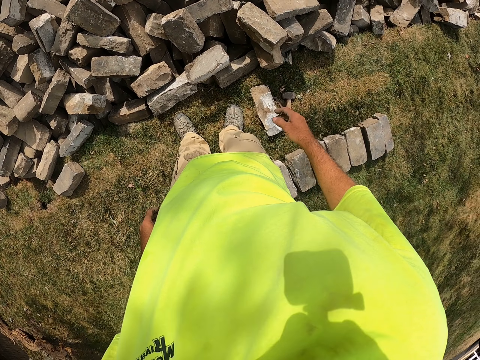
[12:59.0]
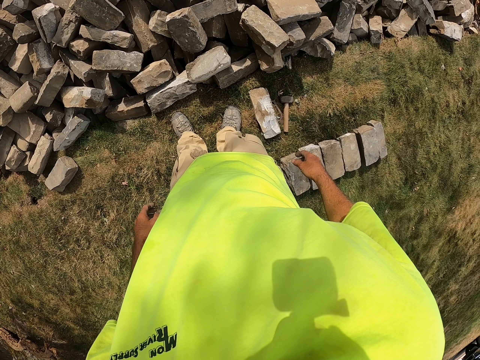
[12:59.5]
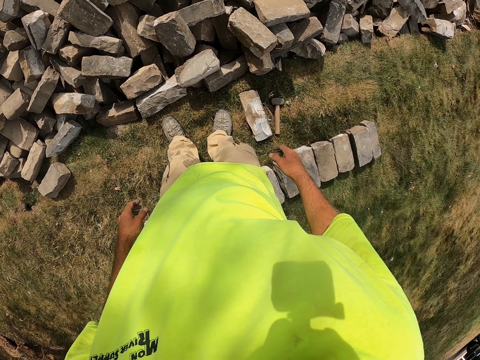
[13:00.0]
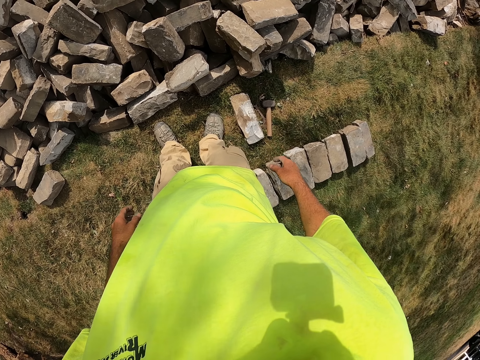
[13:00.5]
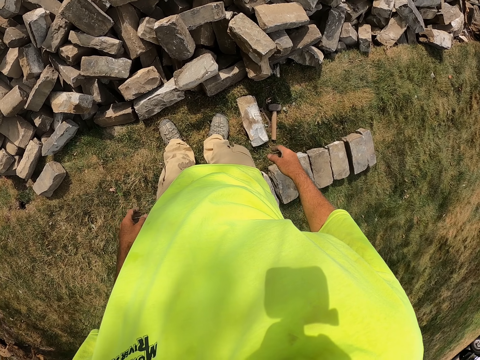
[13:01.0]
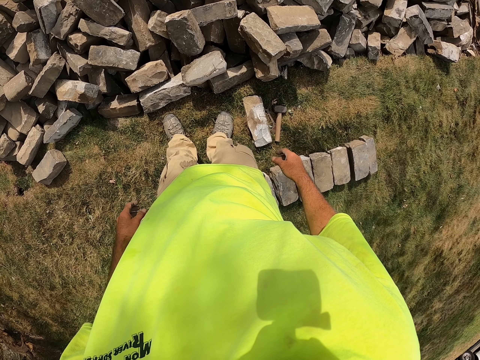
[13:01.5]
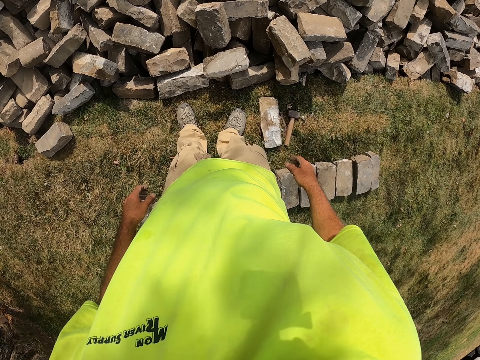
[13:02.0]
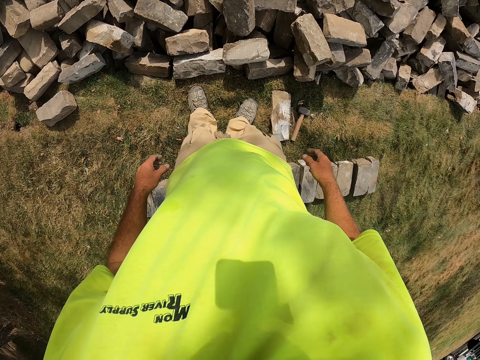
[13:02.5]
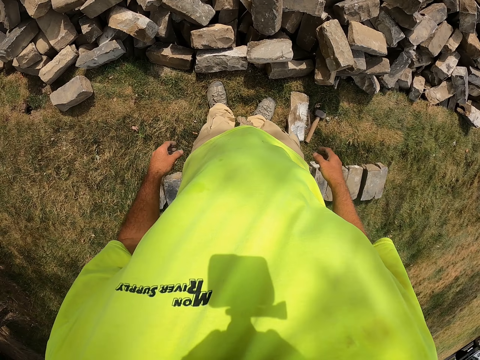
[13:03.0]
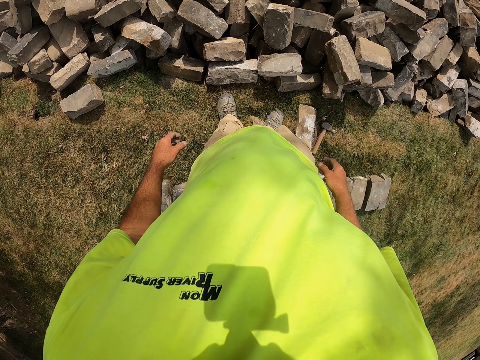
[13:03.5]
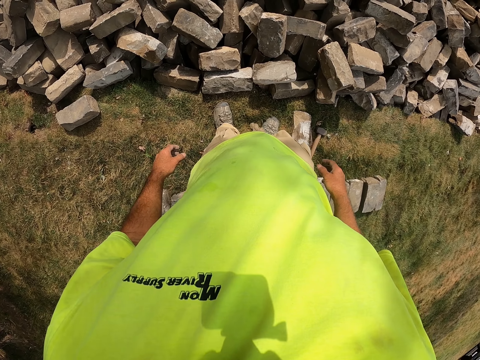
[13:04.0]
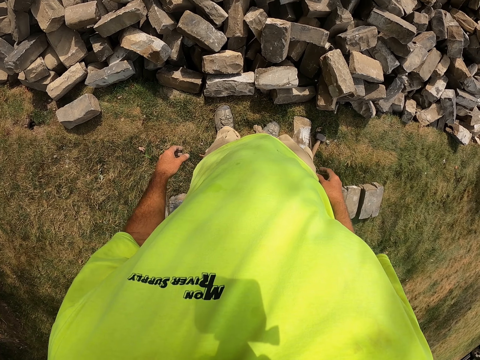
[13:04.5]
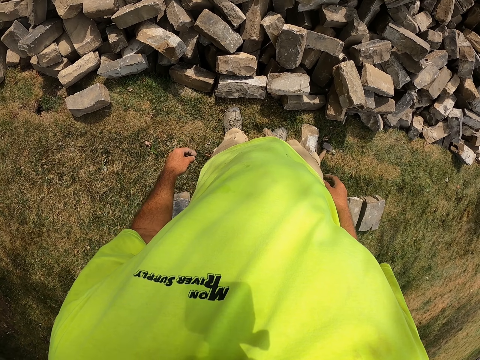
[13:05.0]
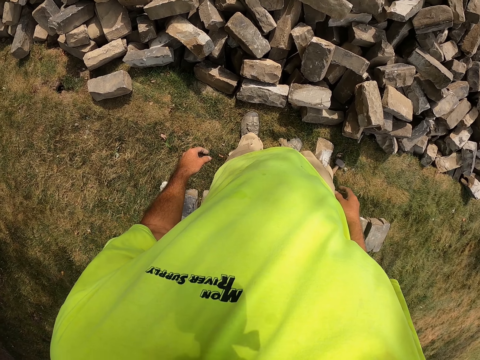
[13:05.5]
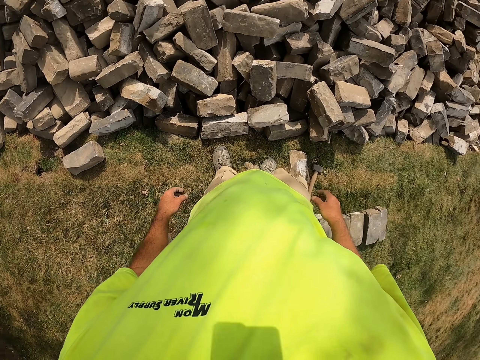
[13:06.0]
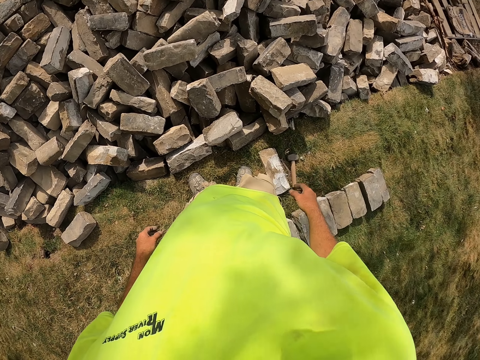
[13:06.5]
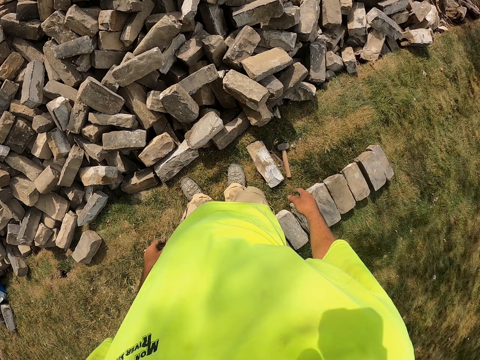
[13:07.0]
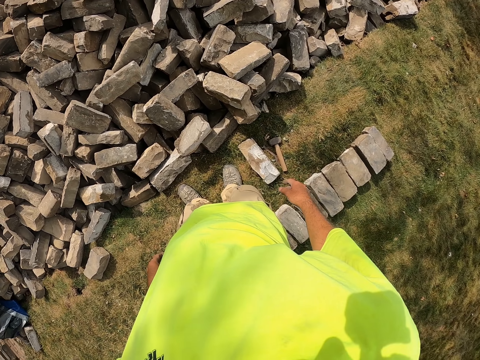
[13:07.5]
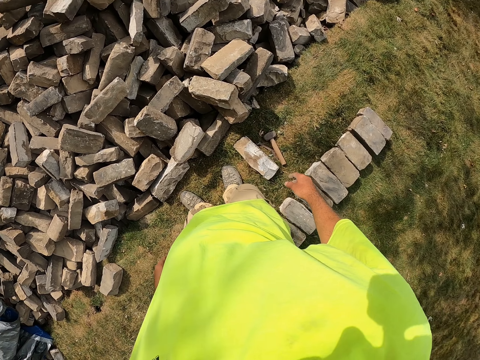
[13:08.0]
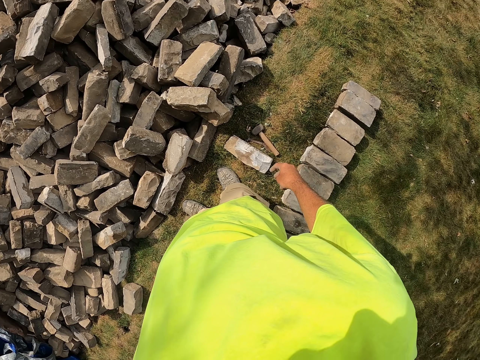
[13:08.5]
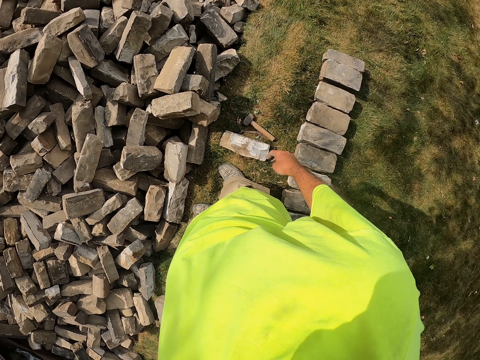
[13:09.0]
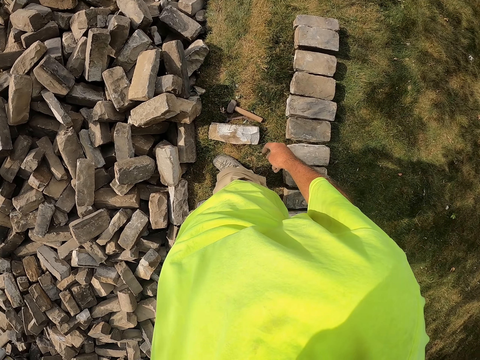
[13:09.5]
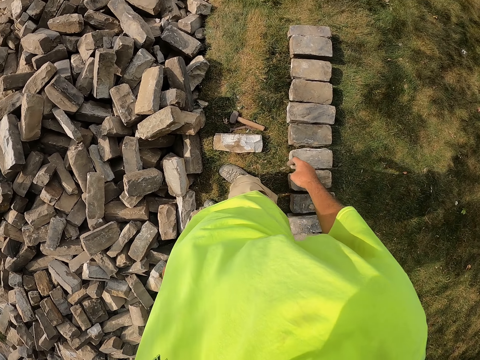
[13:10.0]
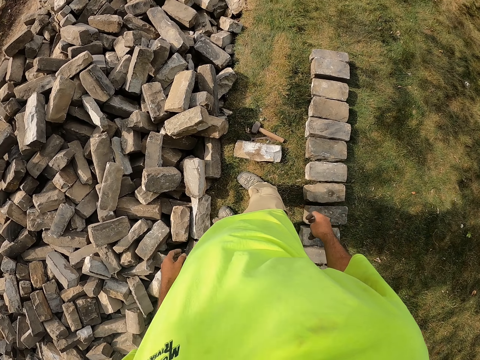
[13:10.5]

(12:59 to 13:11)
The camera wearer looks at the bricks. They stand on the field.

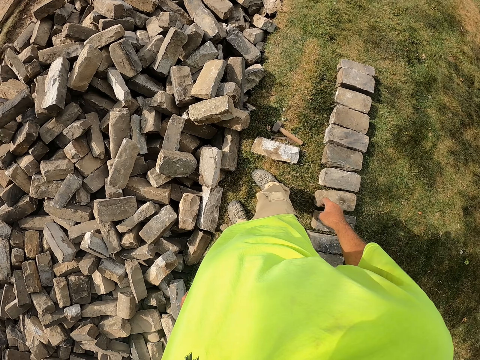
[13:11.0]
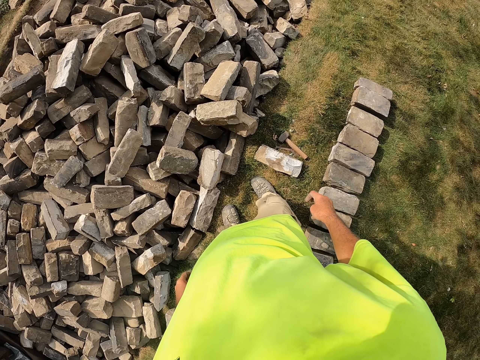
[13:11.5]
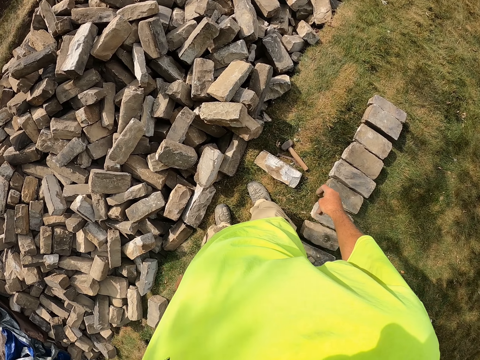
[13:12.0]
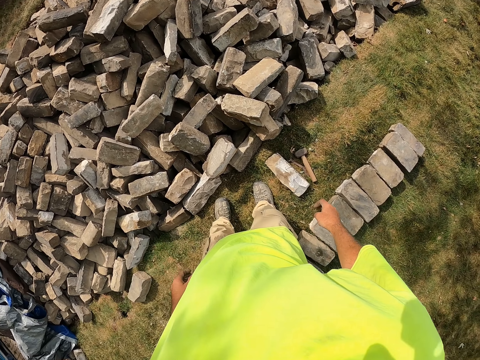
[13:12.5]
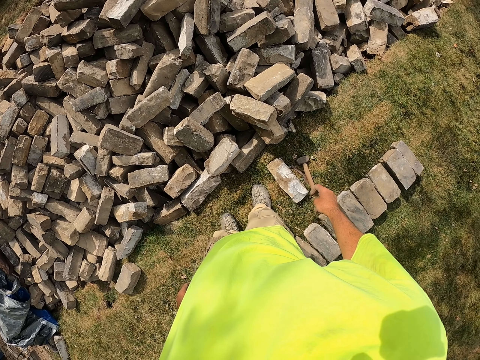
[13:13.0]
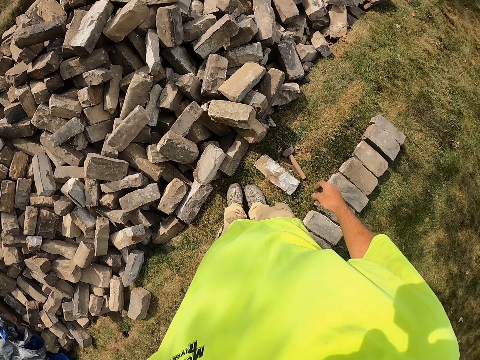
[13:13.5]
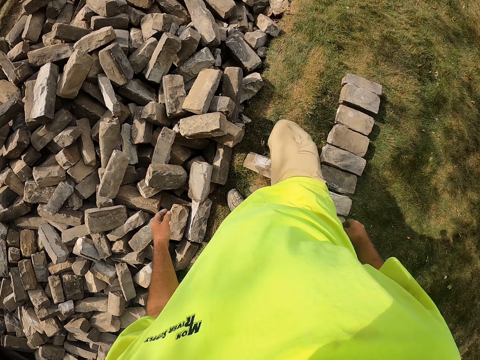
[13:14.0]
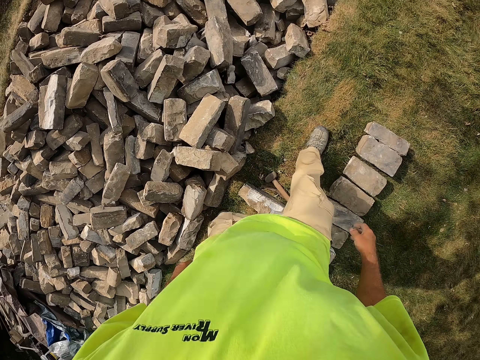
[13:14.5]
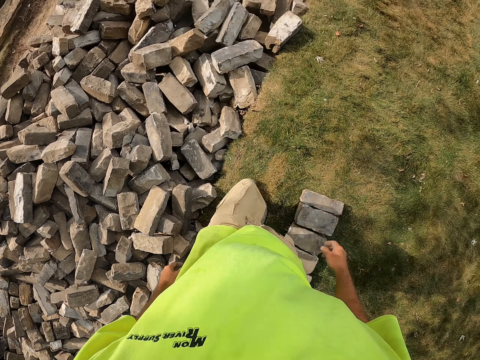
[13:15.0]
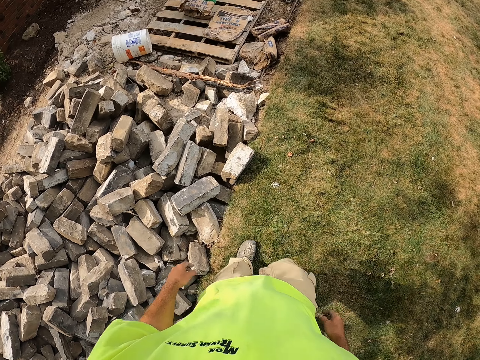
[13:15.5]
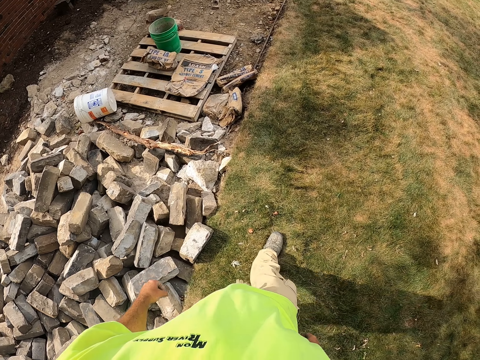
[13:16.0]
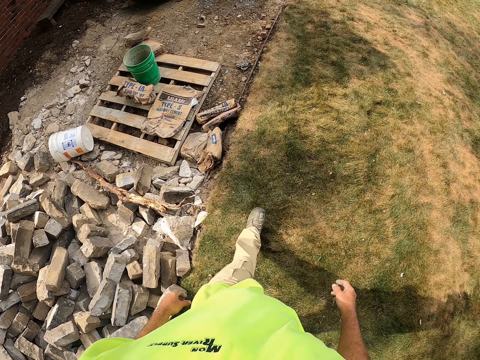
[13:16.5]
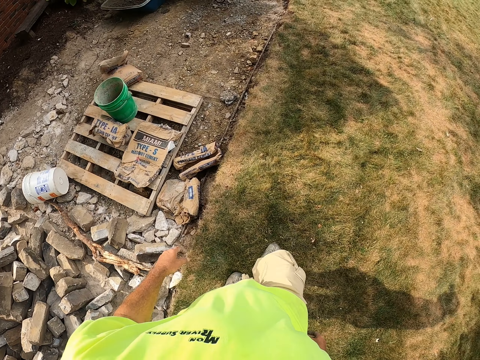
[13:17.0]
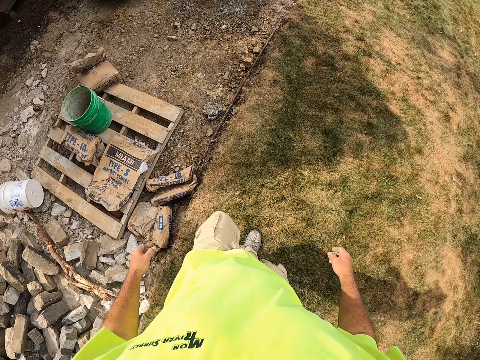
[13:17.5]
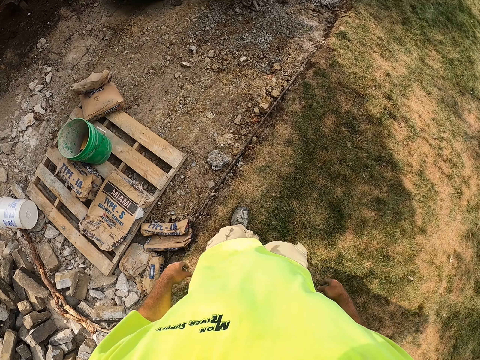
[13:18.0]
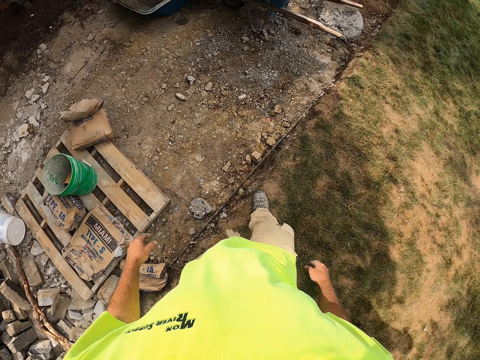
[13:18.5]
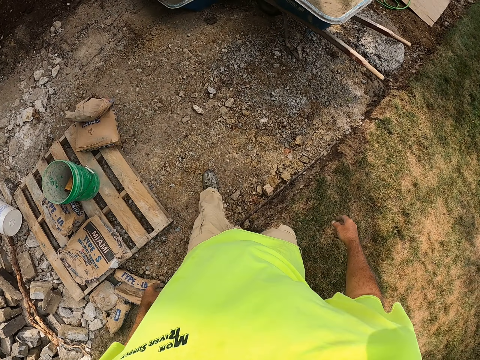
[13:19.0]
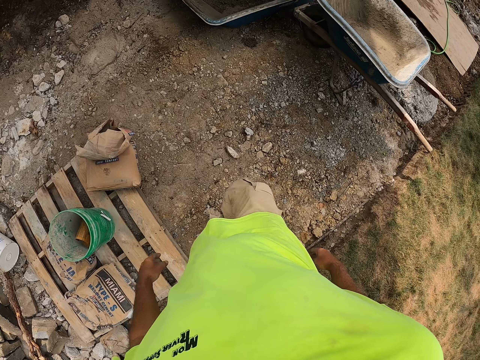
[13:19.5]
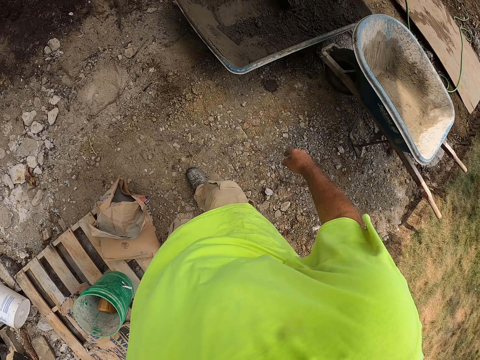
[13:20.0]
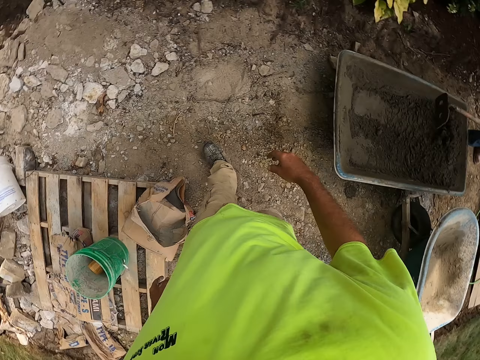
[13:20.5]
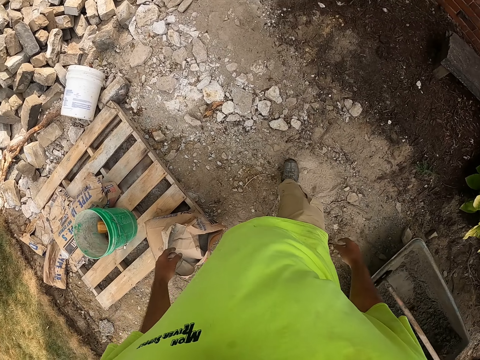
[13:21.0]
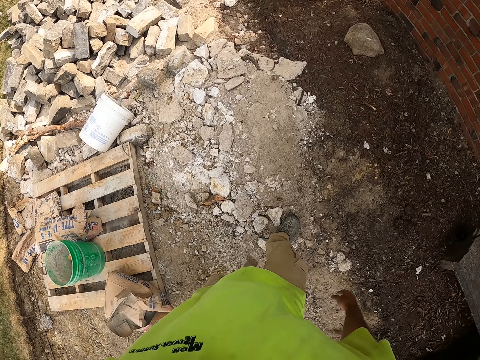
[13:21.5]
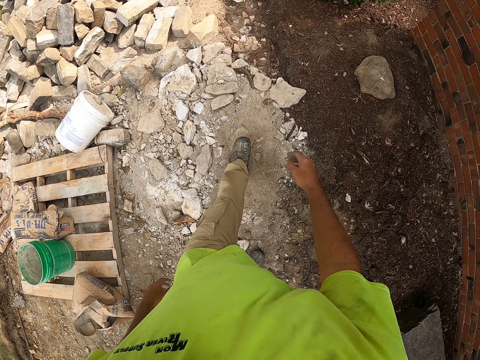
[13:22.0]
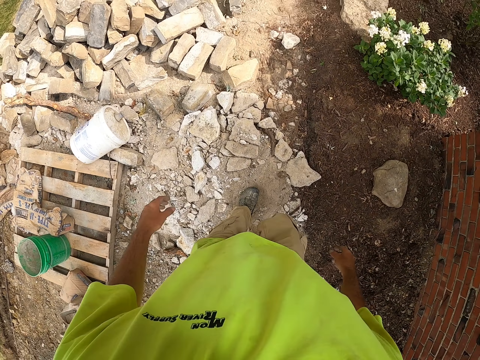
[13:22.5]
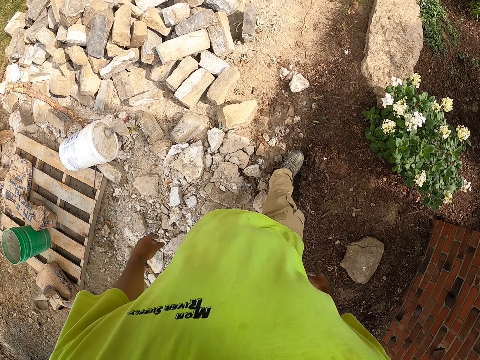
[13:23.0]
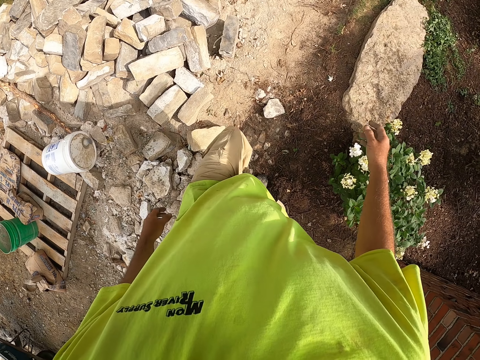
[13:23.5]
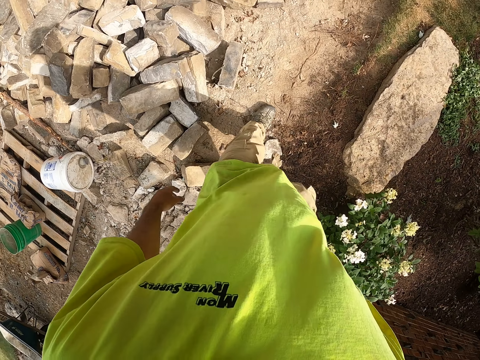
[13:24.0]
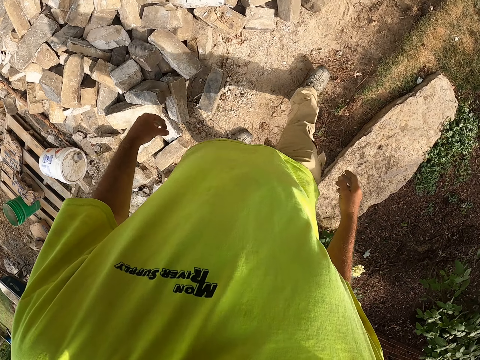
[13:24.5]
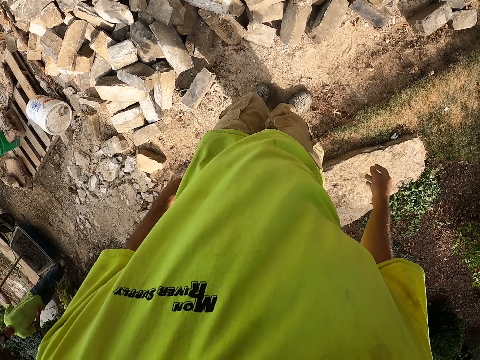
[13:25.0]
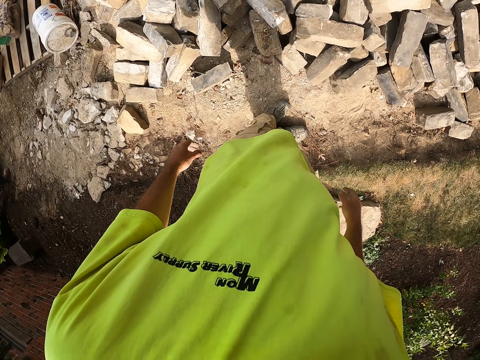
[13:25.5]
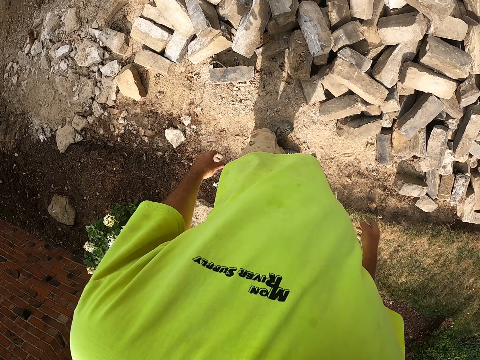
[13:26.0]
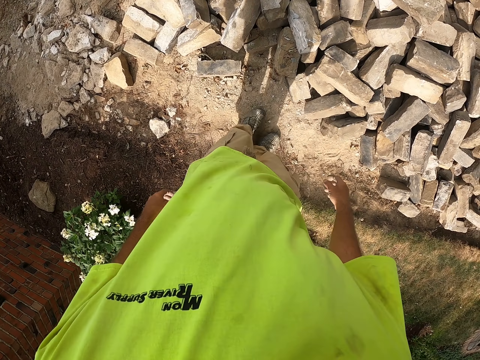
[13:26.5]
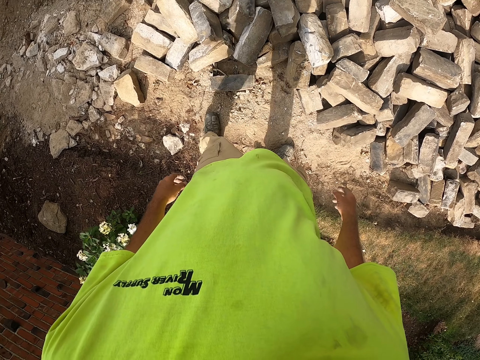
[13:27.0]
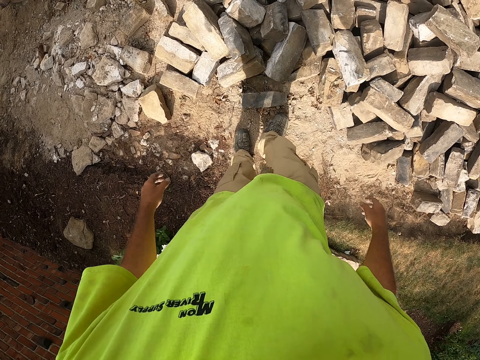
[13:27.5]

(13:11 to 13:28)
The camera wearer walks. They walk on the site.
